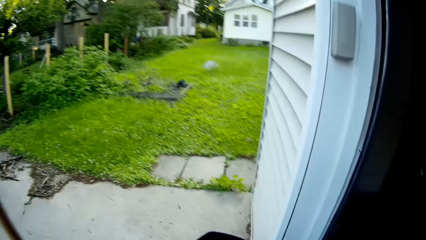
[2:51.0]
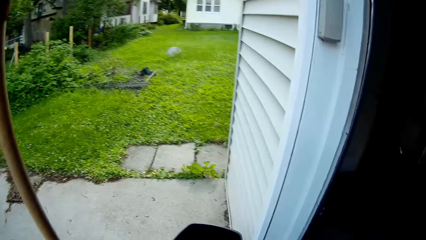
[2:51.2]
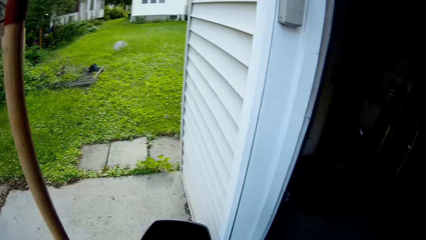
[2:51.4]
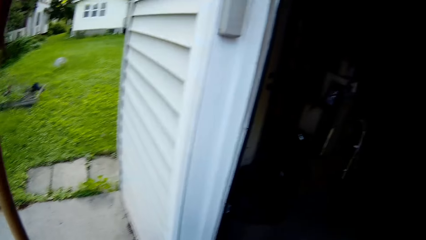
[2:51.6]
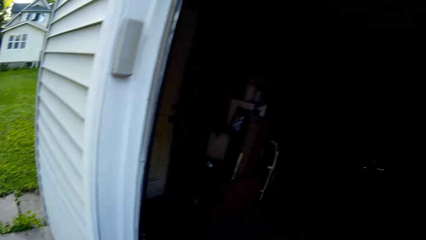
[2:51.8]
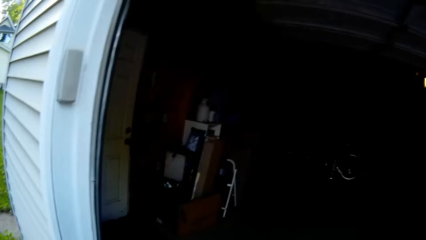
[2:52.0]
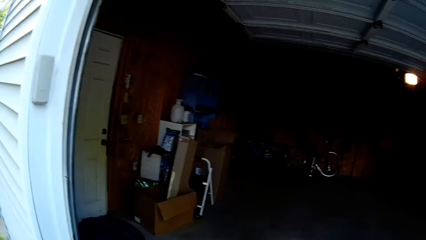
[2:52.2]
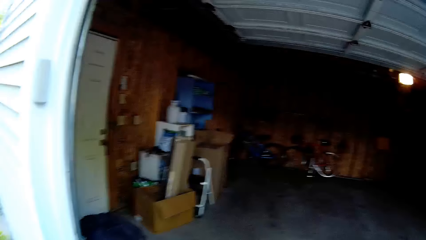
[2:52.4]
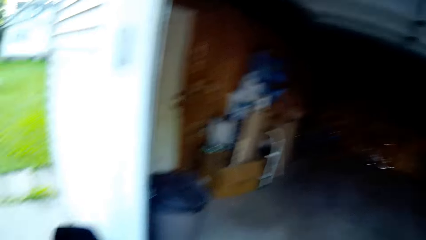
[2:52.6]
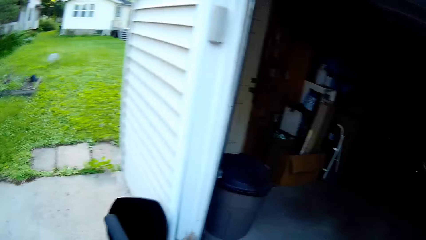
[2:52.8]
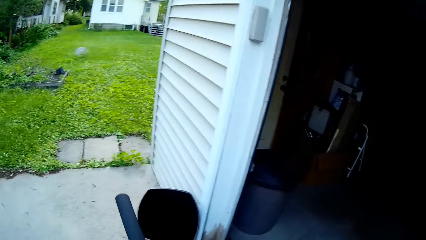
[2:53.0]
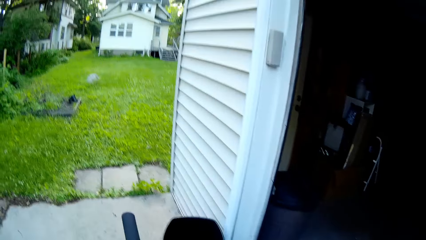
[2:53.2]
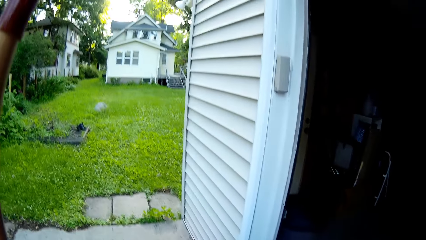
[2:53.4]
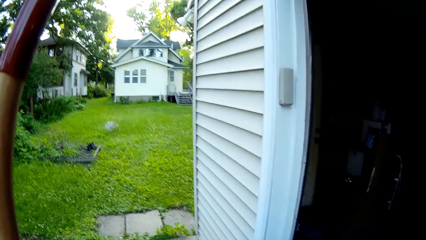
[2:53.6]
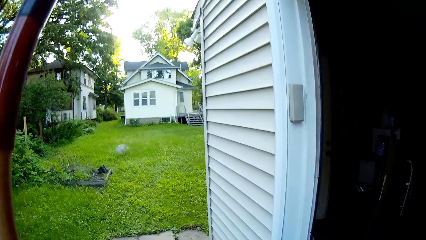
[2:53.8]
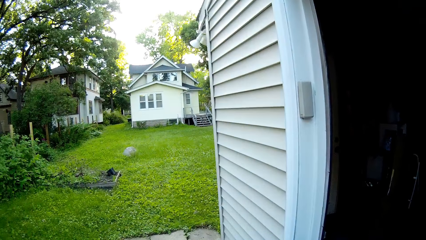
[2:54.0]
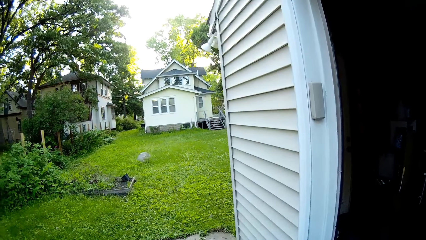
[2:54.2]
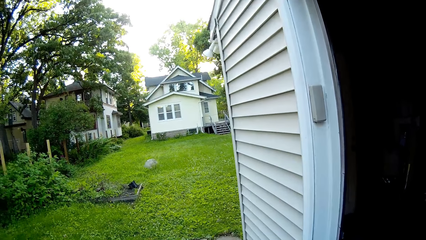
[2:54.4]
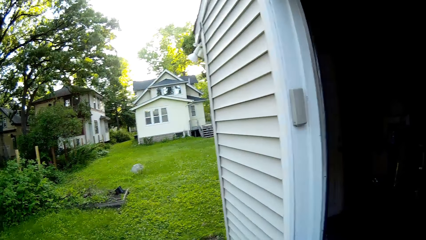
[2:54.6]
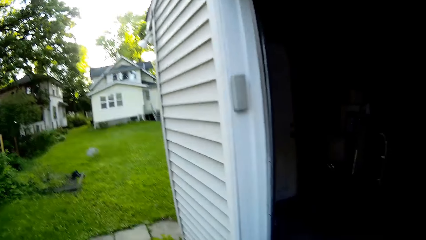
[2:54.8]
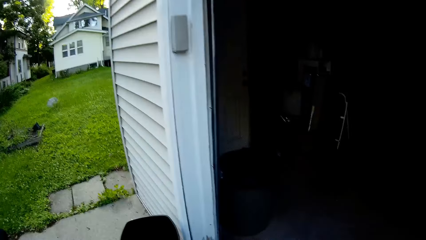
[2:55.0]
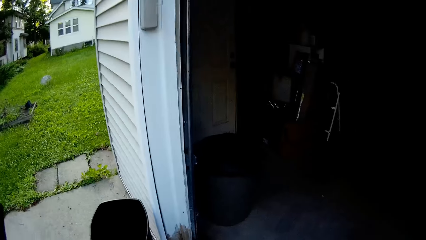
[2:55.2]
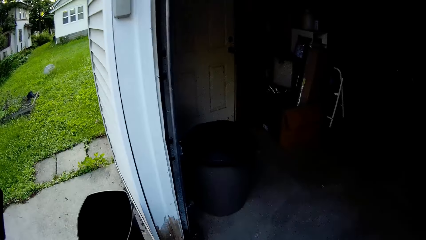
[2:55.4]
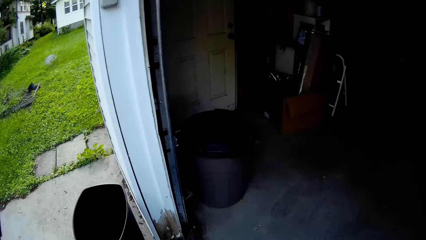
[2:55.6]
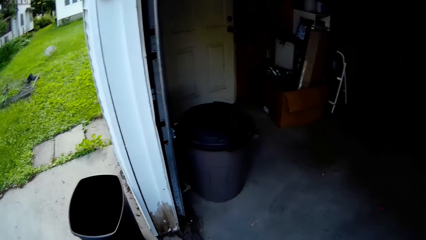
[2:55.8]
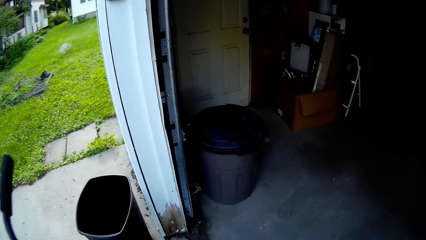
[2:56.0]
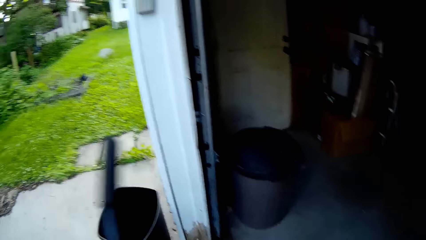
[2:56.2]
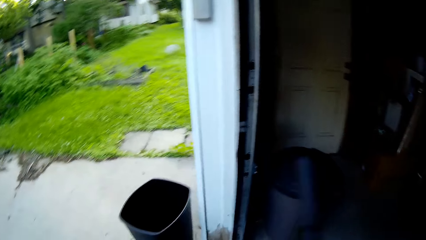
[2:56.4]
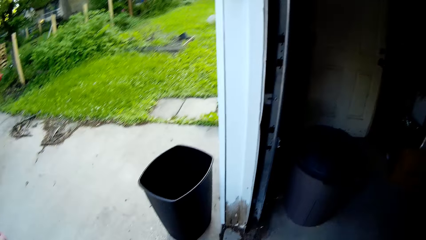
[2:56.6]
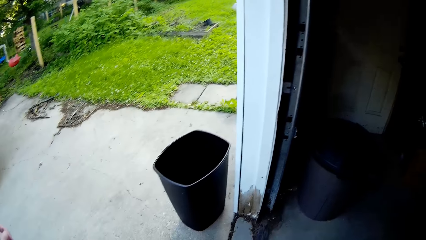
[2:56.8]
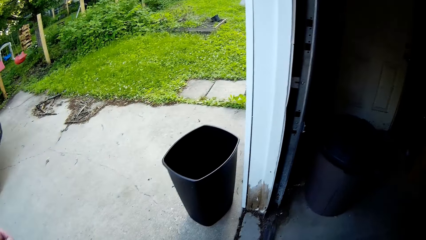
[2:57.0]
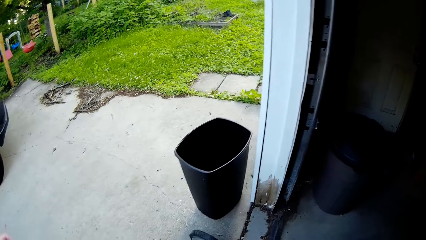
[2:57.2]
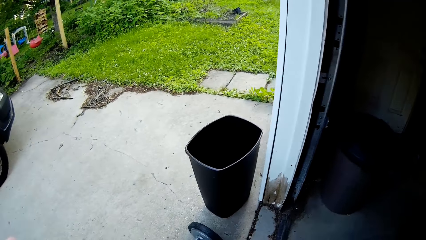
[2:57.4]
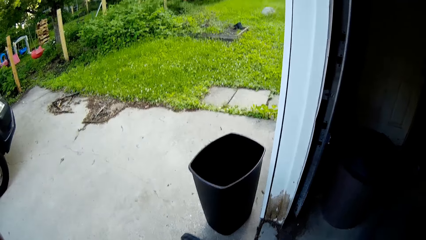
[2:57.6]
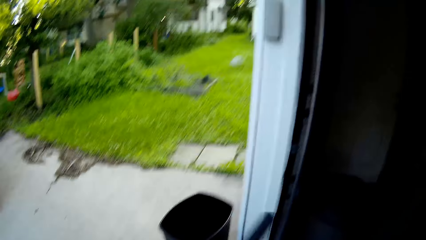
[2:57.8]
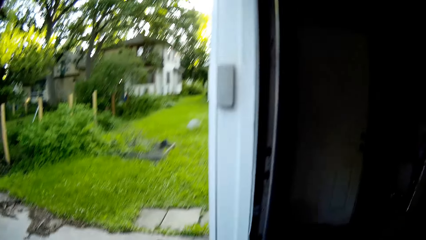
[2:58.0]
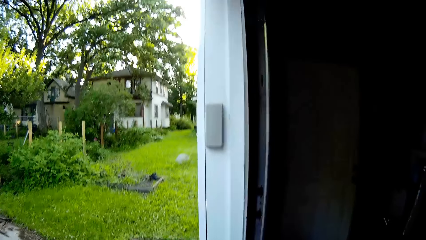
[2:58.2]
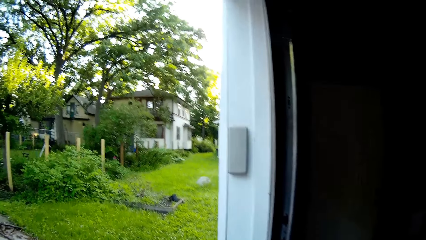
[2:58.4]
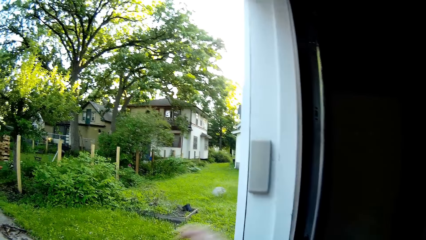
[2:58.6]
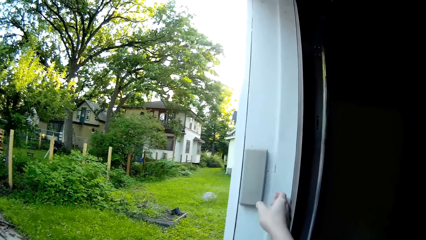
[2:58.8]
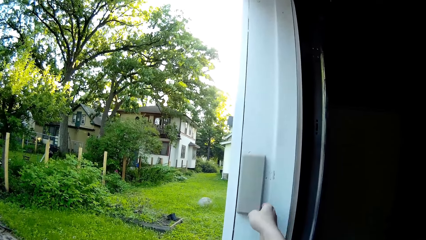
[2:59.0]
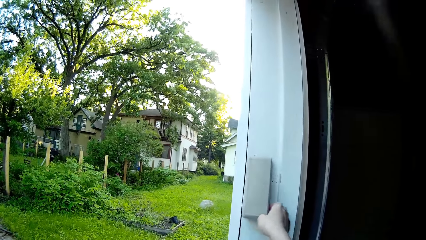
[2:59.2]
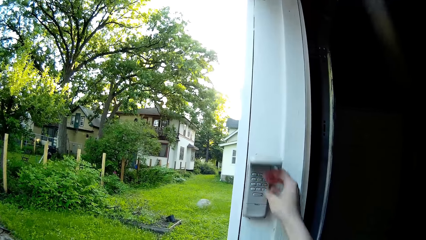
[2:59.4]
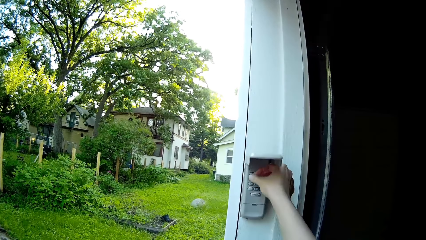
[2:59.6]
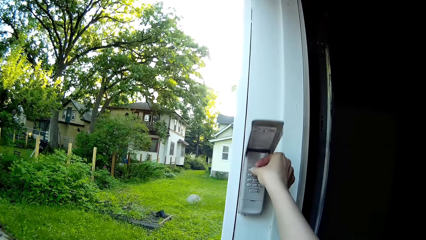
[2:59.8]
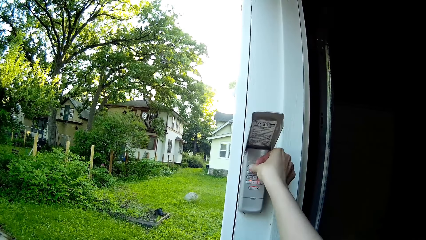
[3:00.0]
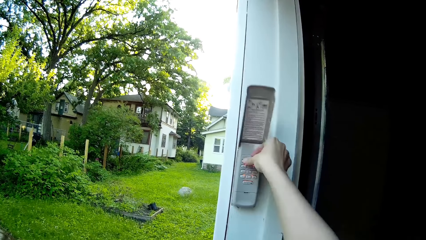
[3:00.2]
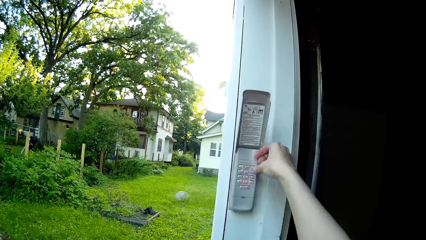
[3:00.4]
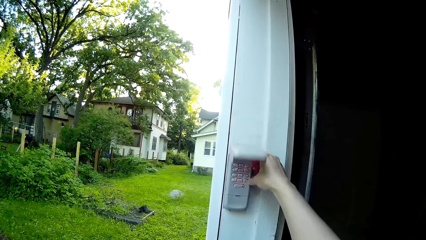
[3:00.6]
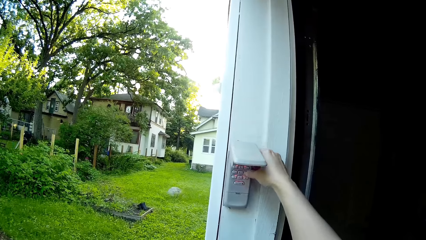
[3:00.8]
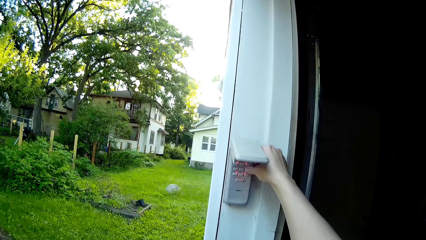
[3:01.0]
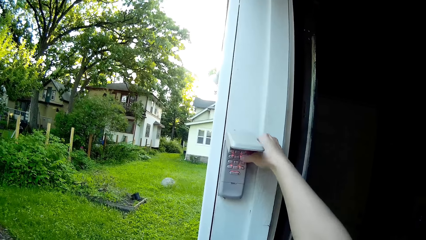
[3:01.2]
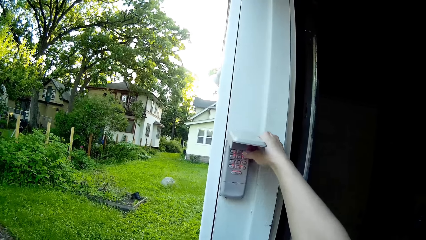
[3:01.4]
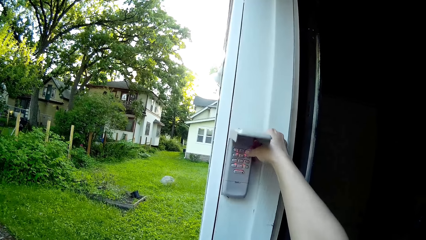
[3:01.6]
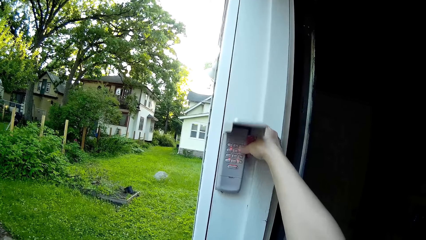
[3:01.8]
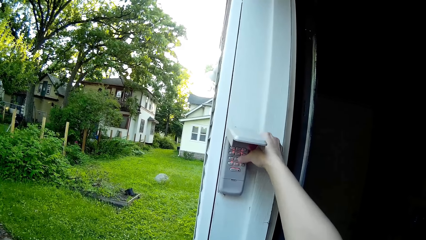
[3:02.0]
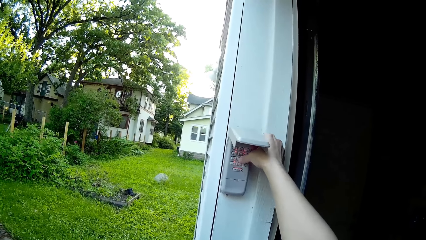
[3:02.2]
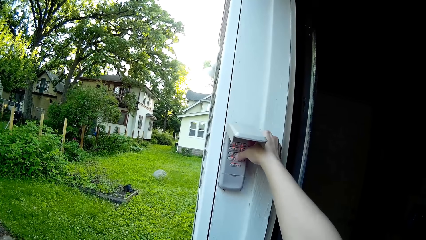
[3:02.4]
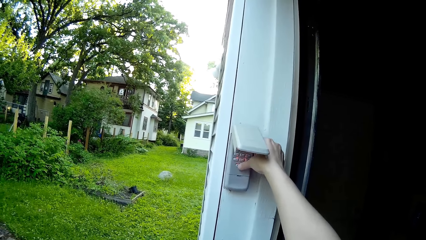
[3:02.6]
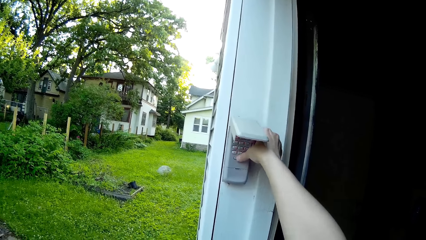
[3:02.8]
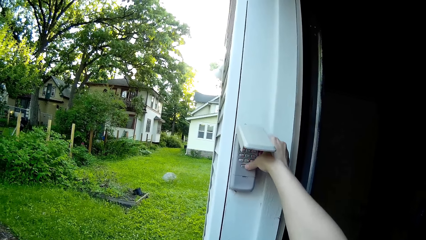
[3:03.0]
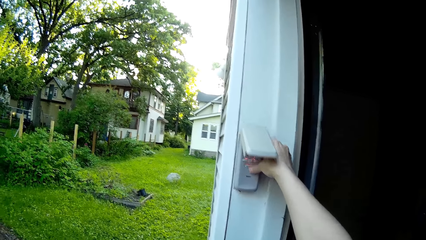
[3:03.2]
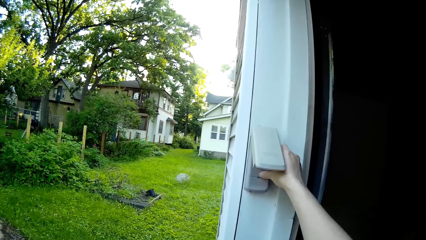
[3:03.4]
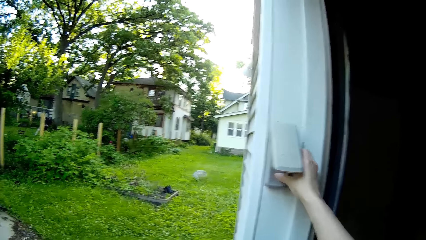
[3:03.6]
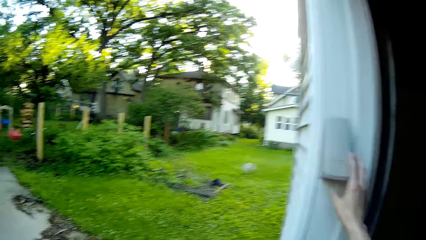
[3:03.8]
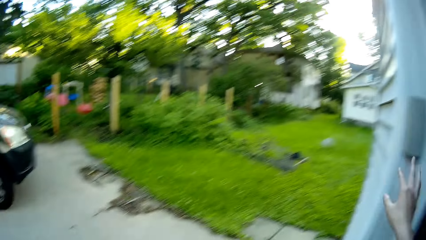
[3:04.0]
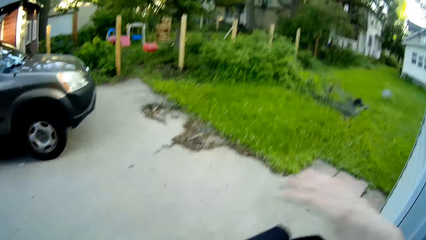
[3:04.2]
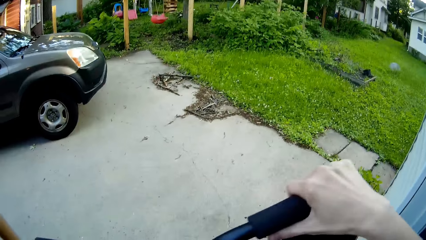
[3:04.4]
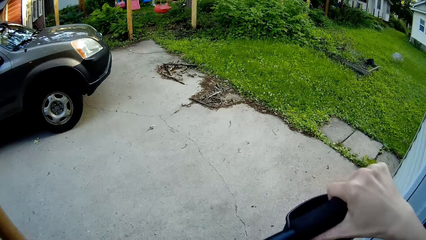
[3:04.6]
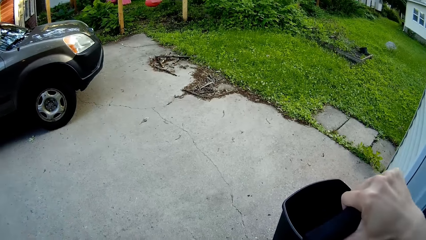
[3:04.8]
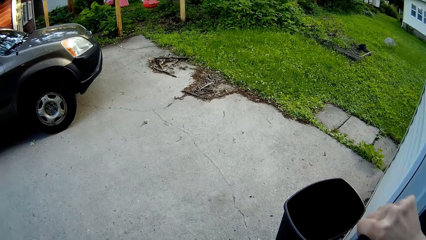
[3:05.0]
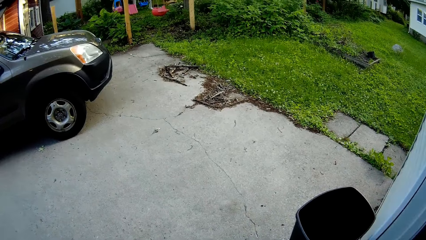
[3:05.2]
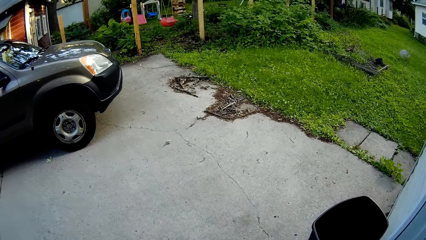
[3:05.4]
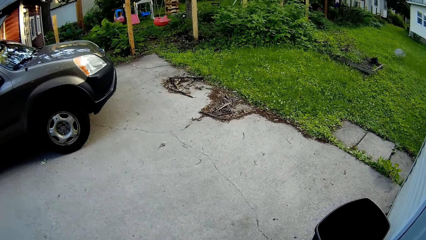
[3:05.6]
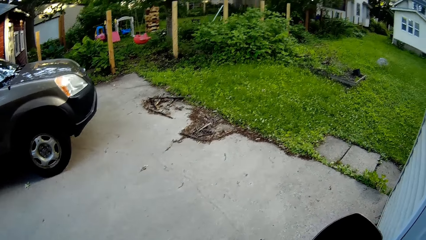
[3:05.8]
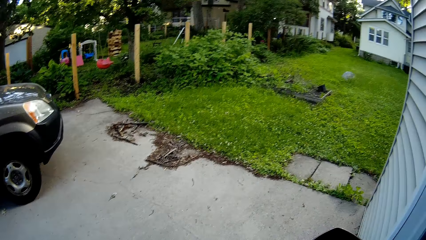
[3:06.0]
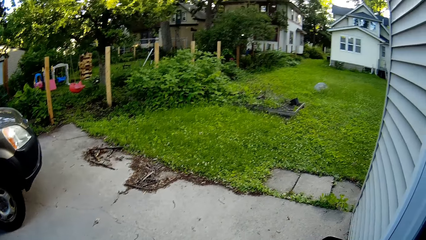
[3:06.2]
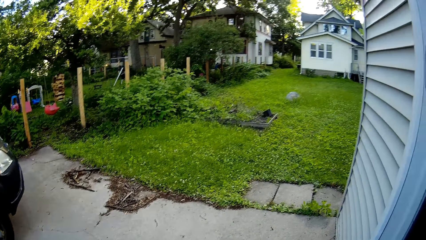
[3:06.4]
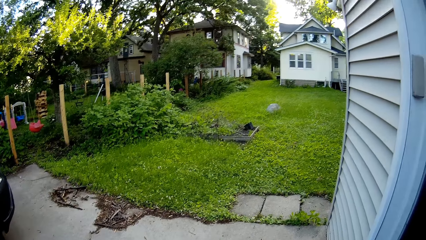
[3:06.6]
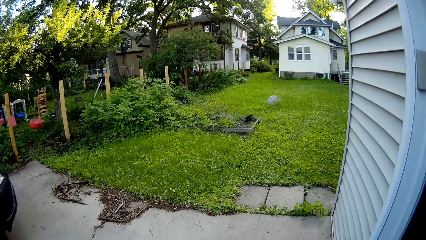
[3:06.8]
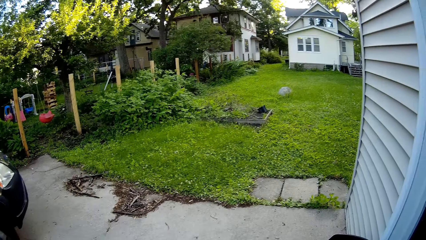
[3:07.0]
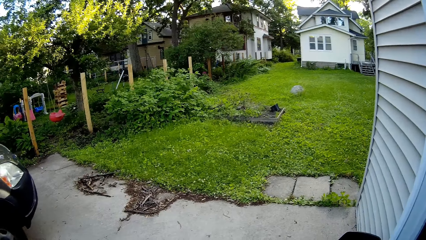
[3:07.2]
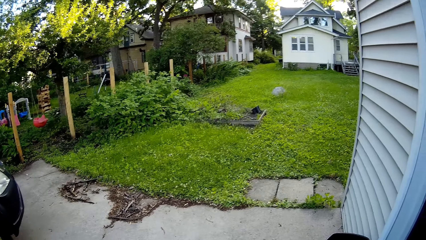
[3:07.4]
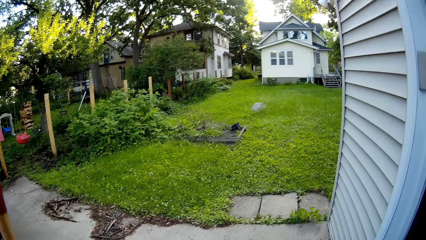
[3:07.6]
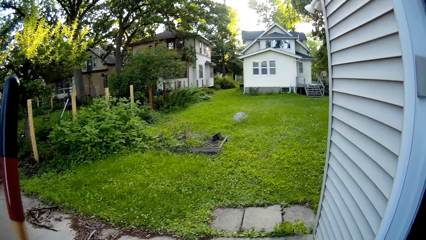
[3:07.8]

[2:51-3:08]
The camera wearer holds a rake in his left hand. He opens the home security system with his right hand. He types digits on the home security system with his right hand. He holds a shovel in his right hand.
